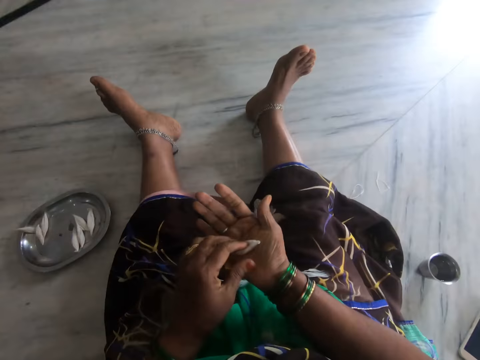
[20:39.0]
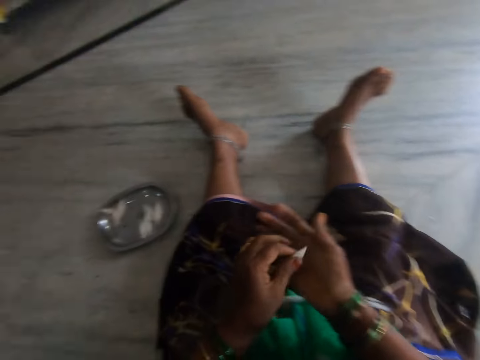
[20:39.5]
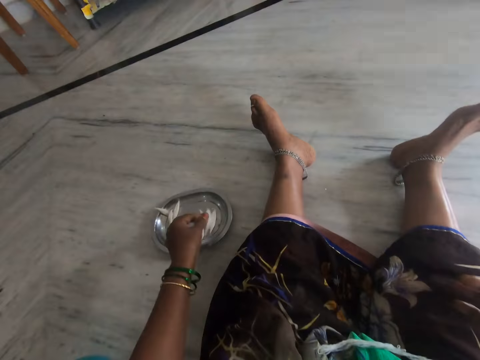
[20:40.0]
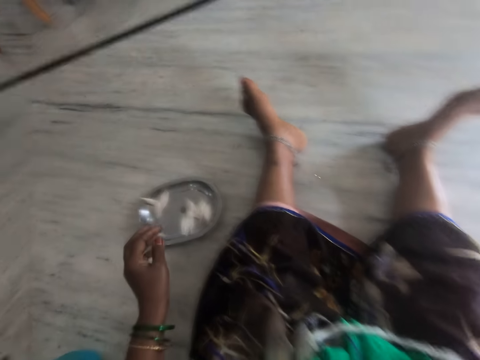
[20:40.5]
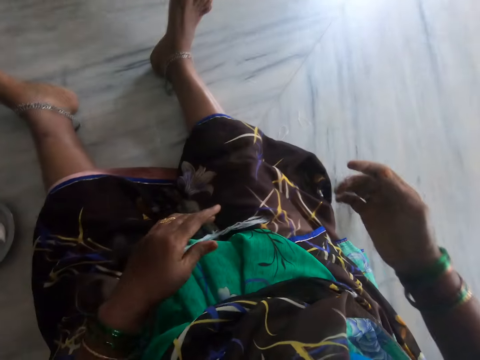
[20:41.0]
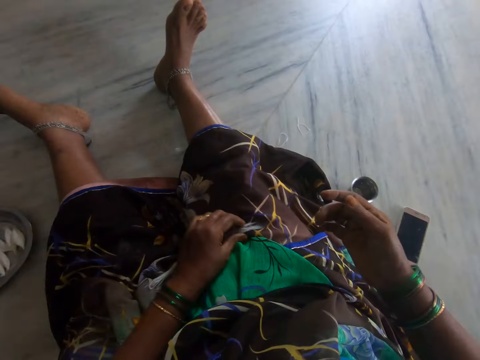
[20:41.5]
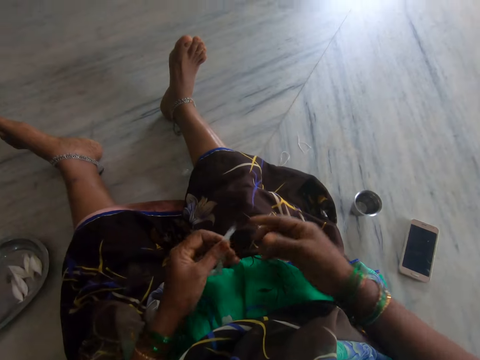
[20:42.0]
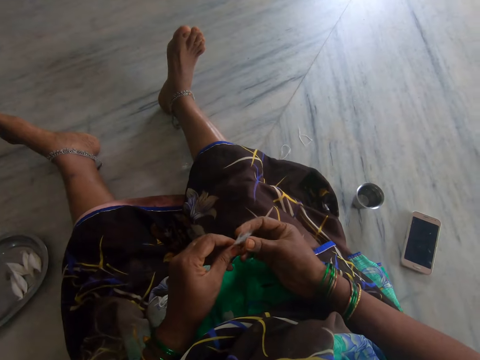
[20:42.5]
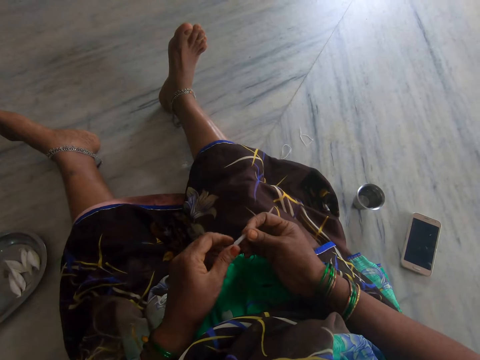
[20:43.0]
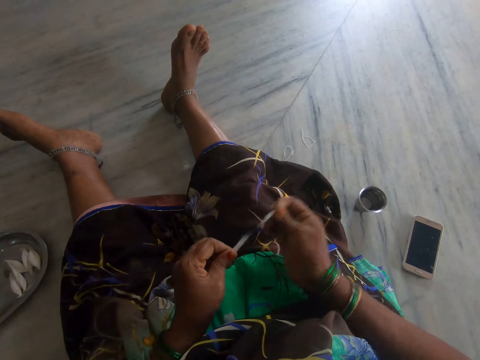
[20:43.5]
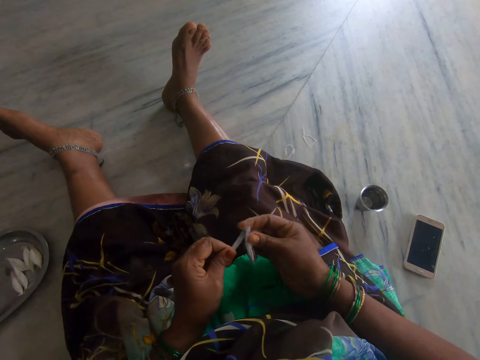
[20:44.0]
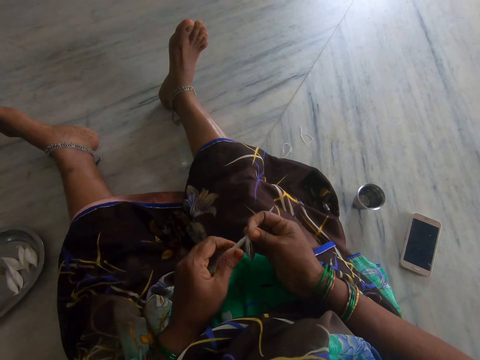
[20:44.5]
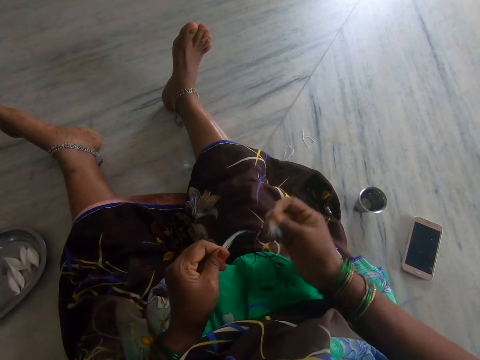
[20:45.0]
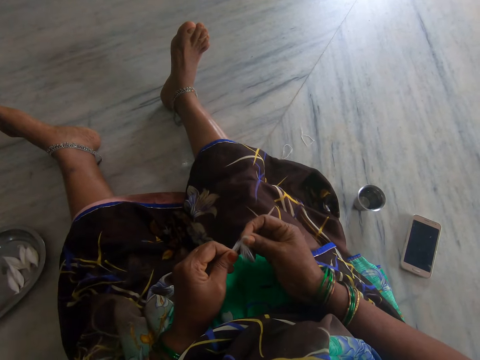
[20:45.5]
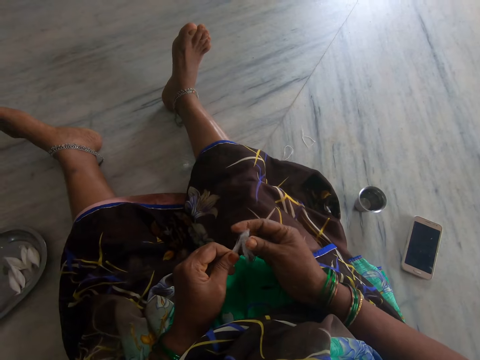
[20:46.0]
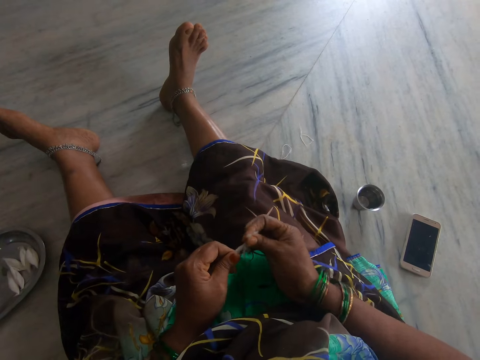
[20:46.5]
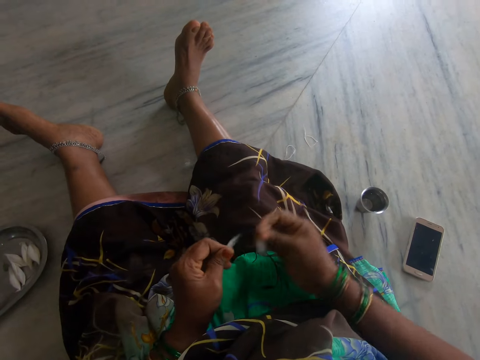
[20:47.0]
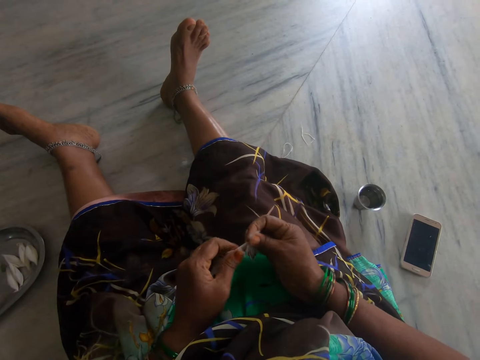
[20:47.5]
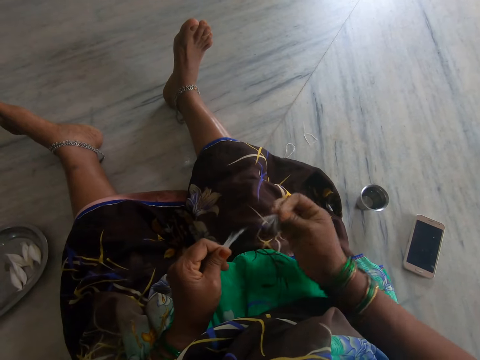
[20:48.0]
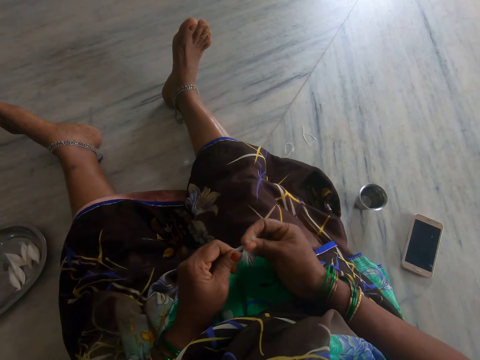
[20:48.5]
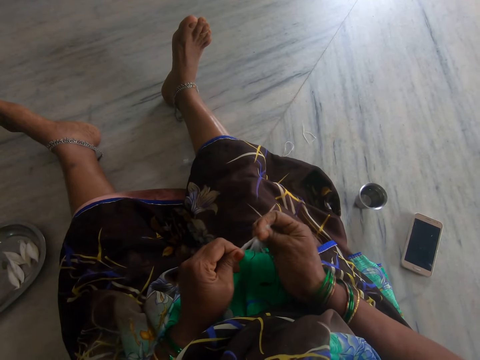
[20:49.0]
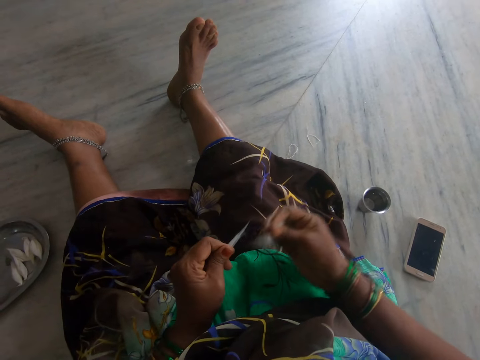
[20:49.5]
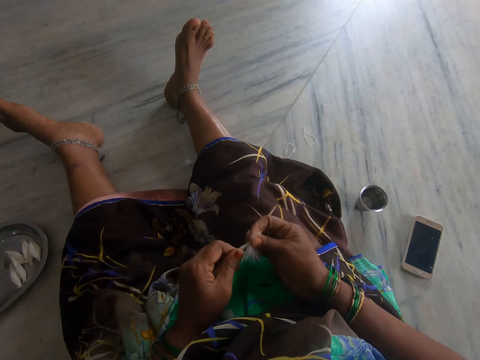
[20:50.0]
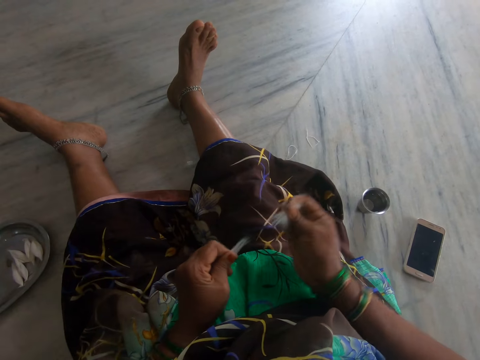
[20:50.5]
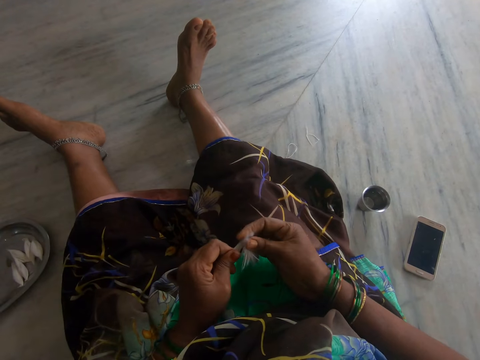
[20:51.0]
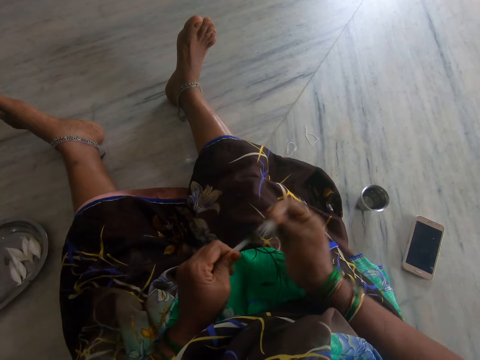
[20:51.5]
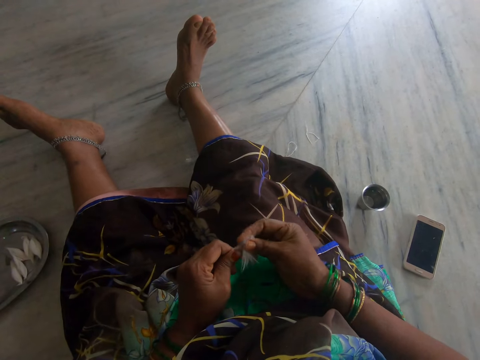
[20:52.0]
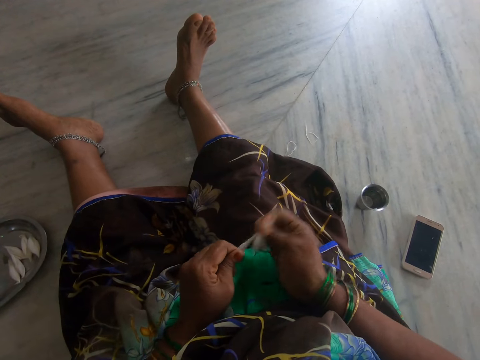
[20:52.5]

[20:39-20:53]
The camera wearer drops the cotton wool on the tray. They pick up the long cotton wool and cut the long cotton wool. They cut the cotton wool repeatedly.

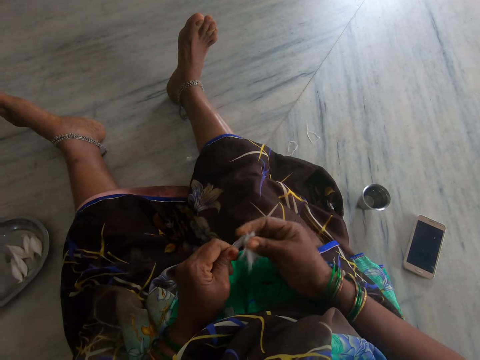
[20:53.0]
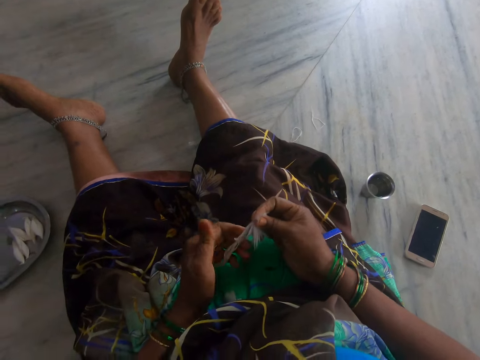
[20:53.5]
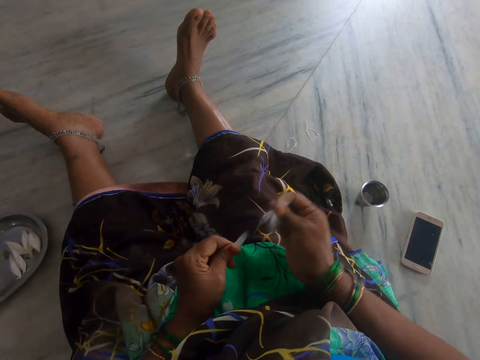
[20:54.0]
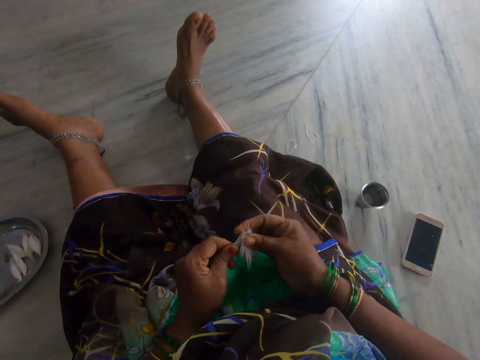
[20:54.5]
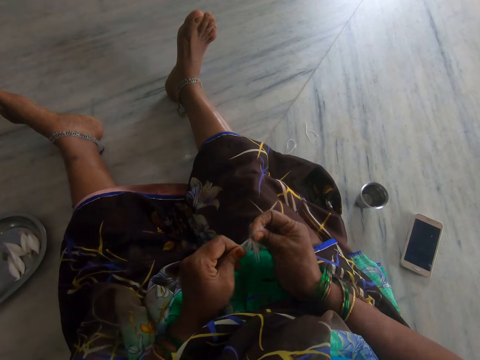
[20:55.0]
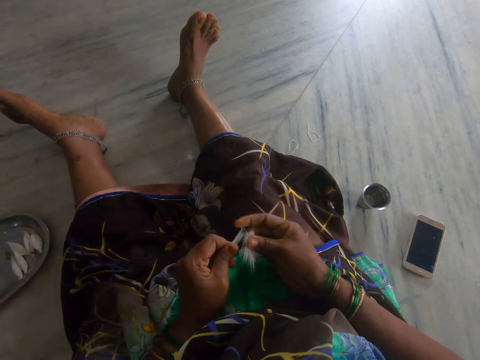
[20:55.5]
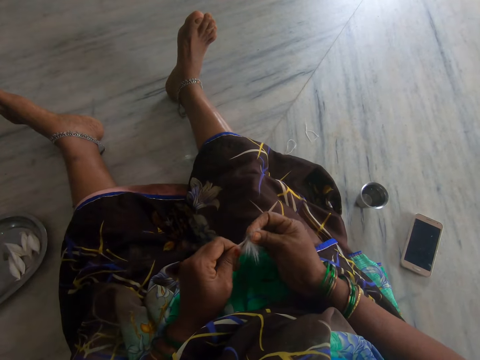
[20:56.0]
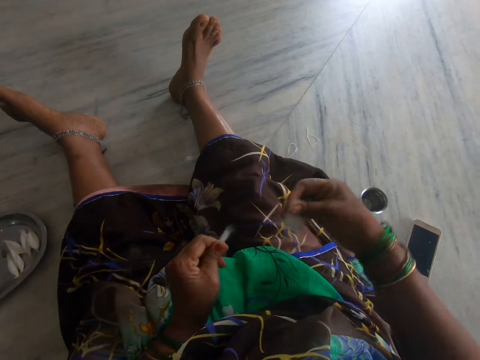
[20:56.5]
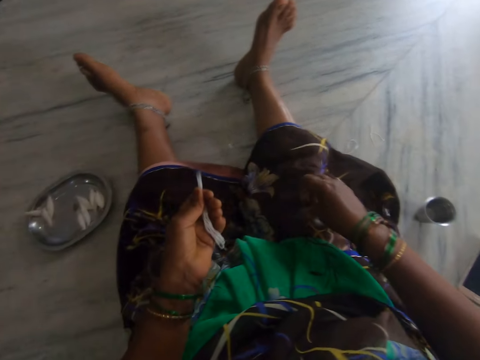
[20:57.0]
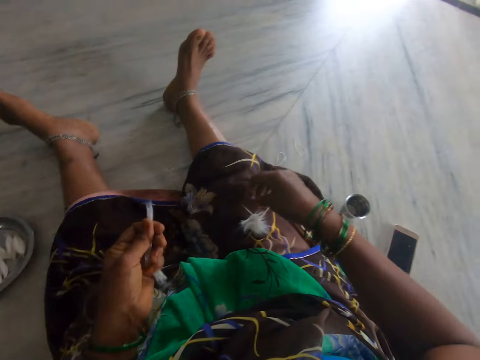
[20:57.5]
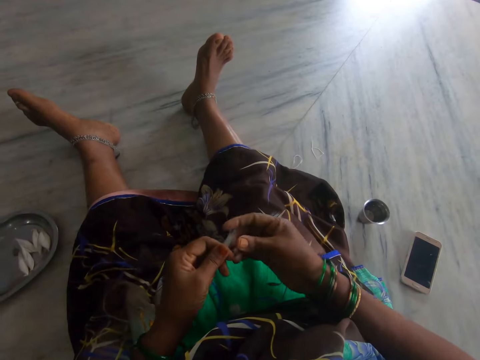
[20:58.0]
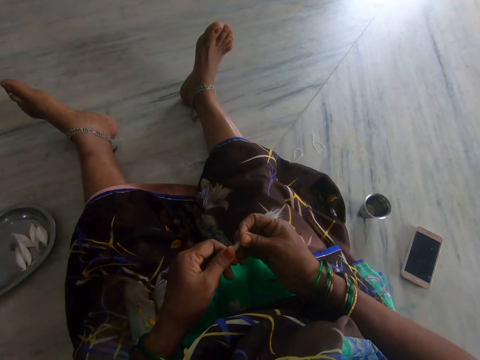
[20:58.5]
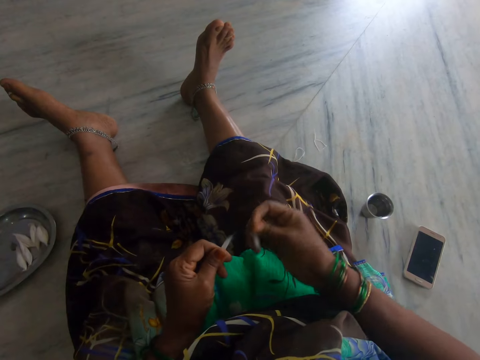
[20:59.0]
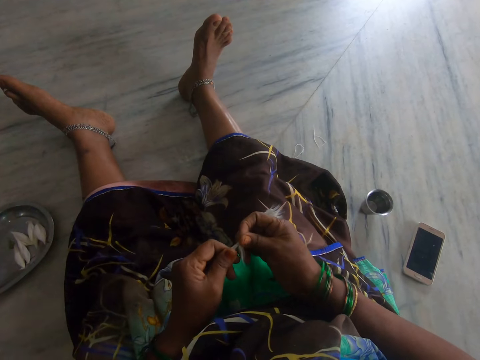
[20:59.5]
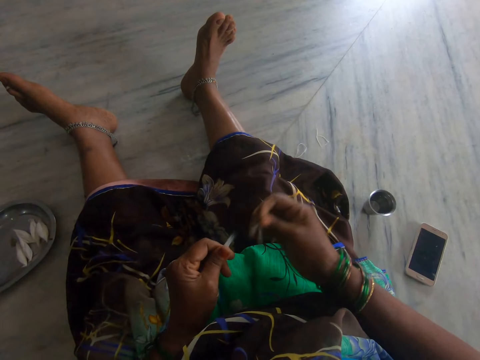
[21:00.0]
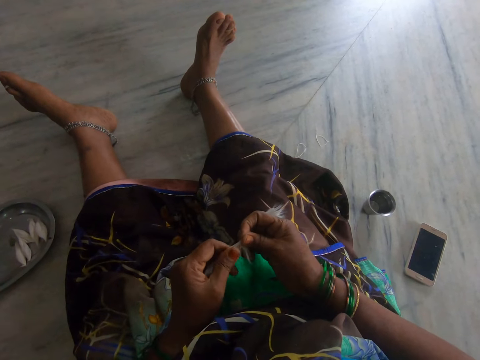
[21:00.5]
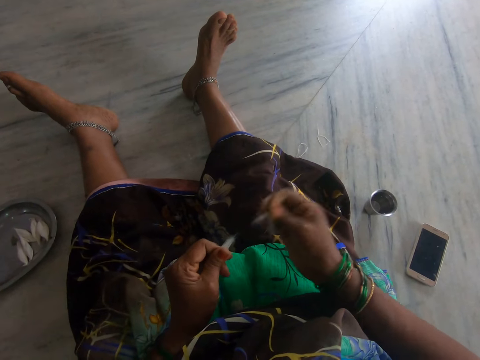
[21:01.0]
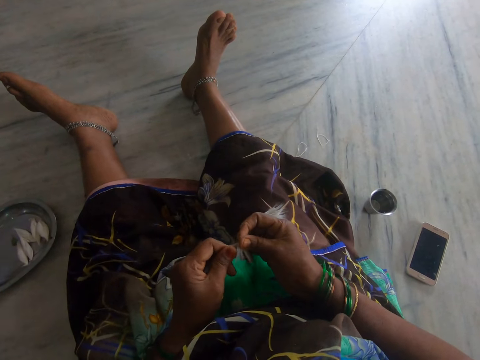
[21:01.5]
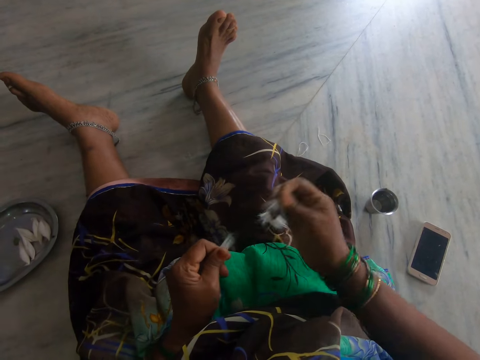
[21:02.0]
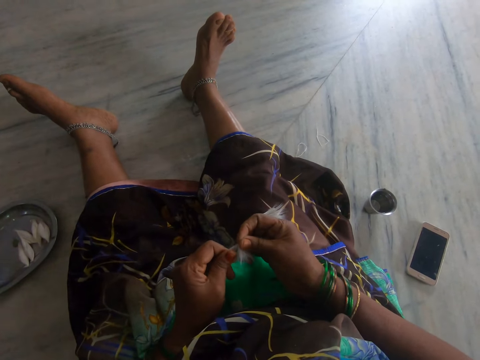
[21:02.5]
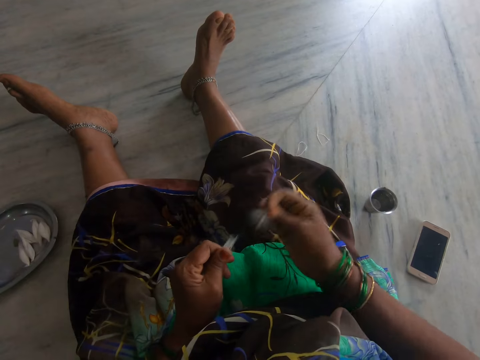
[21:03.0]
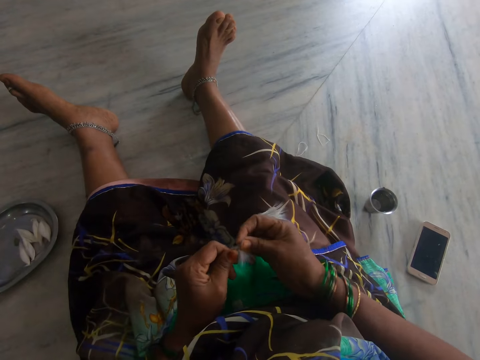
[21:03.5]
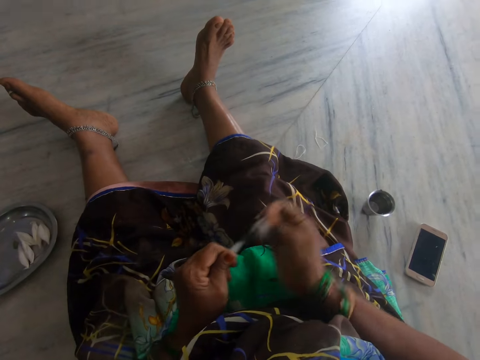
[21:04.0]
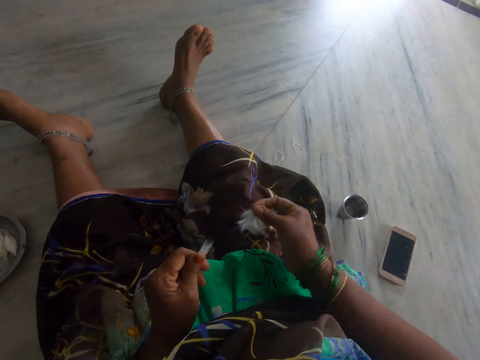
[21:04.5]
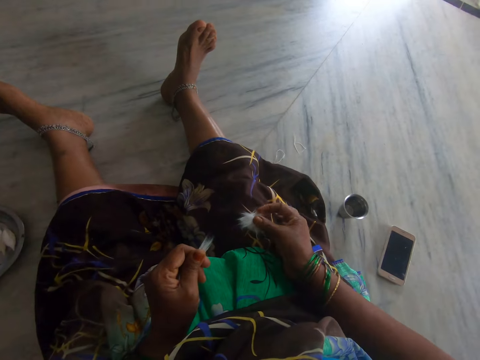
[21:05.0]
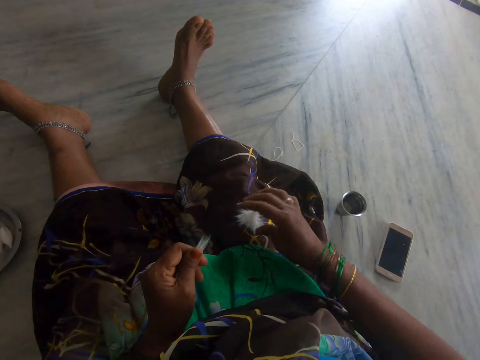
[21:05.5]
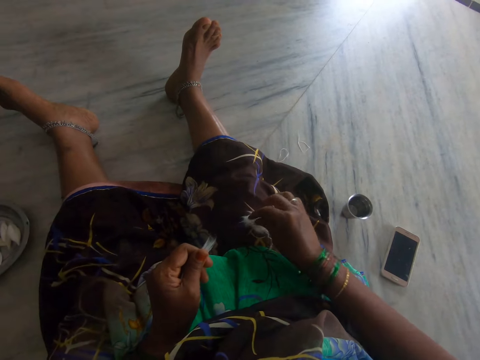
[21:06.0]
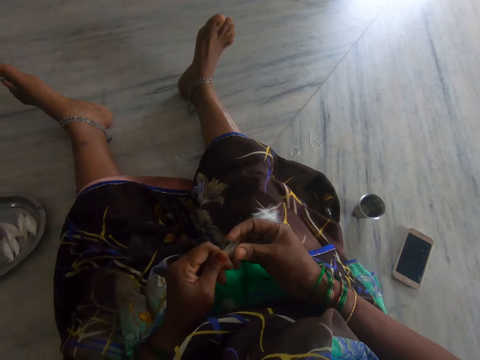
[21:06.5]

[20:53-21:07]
The camera wearer cuts the cotton wool. She cuts the cotton wool repeatedly. She drops the cut cotton wool on her lap. She cuts the long cotton wool. She cuts the cotton wool repeatedly. She drops the cut cotton wool on her lap.
